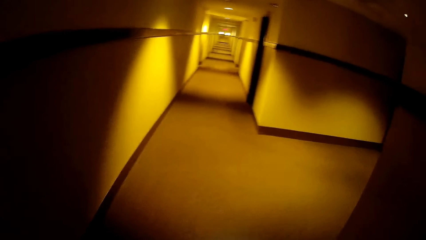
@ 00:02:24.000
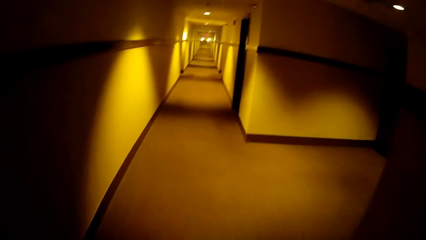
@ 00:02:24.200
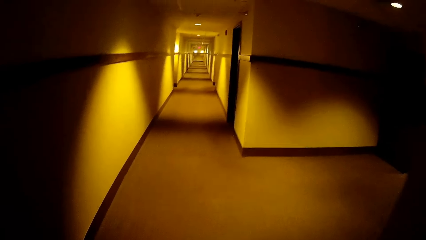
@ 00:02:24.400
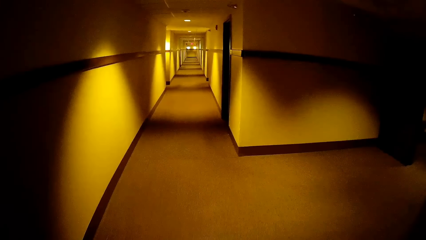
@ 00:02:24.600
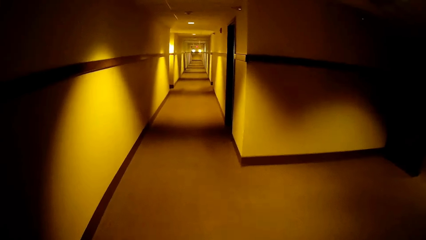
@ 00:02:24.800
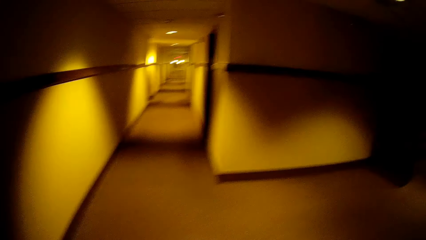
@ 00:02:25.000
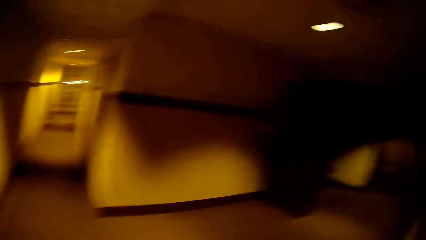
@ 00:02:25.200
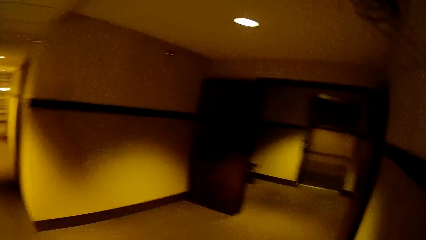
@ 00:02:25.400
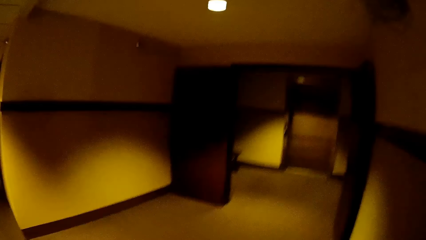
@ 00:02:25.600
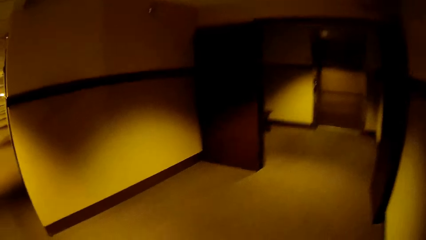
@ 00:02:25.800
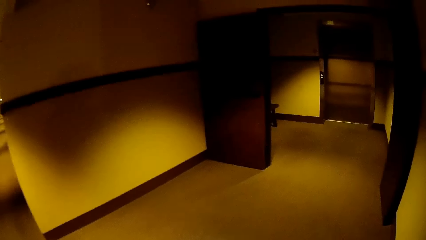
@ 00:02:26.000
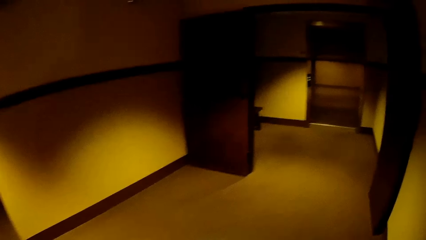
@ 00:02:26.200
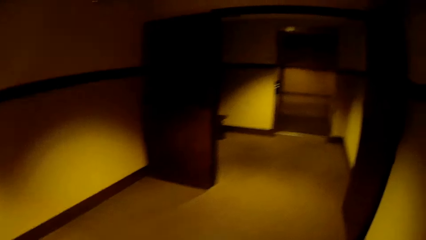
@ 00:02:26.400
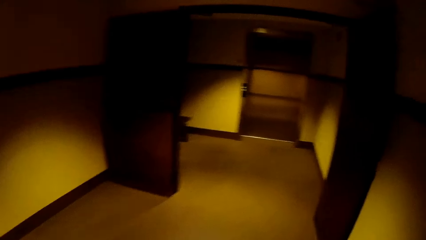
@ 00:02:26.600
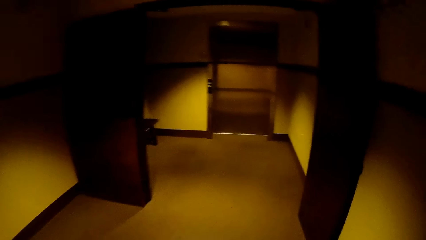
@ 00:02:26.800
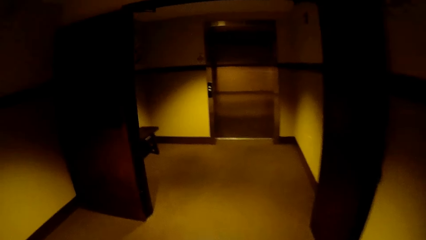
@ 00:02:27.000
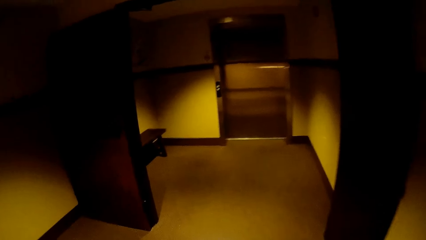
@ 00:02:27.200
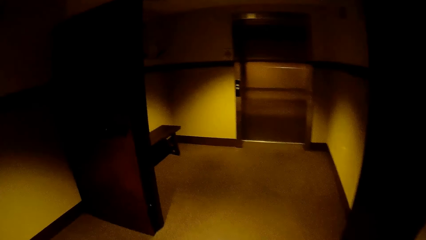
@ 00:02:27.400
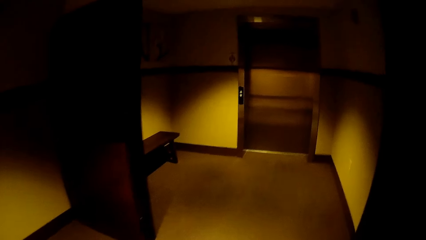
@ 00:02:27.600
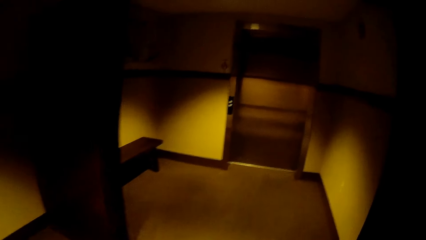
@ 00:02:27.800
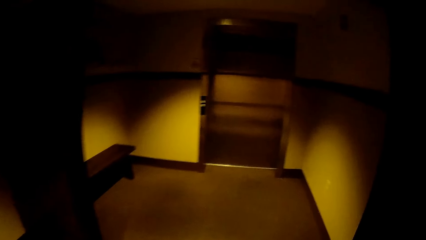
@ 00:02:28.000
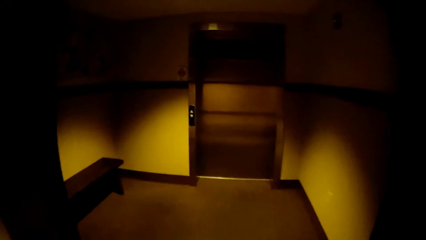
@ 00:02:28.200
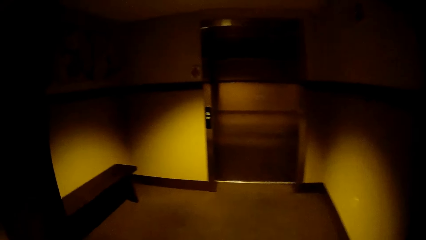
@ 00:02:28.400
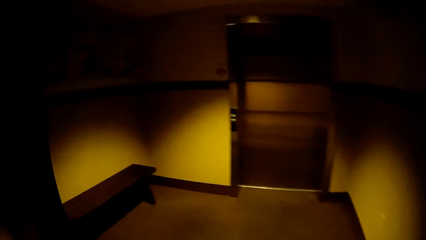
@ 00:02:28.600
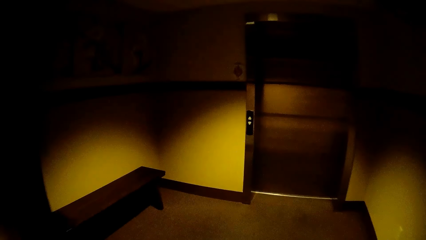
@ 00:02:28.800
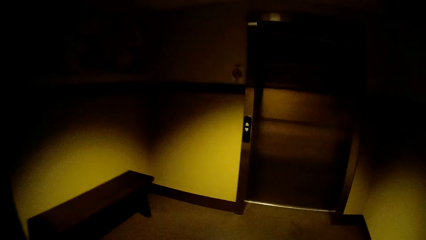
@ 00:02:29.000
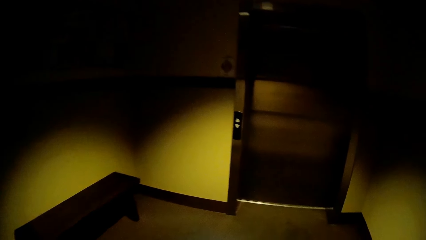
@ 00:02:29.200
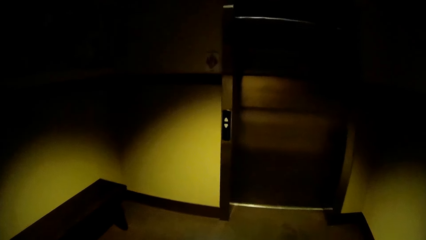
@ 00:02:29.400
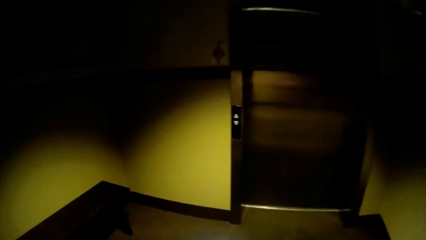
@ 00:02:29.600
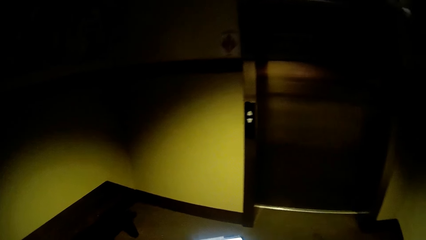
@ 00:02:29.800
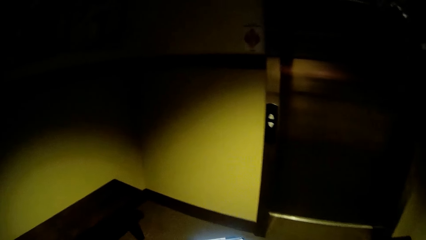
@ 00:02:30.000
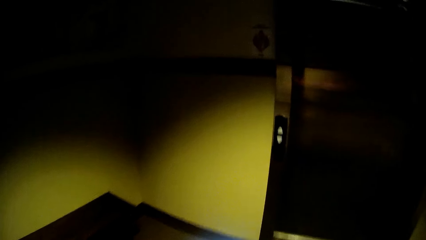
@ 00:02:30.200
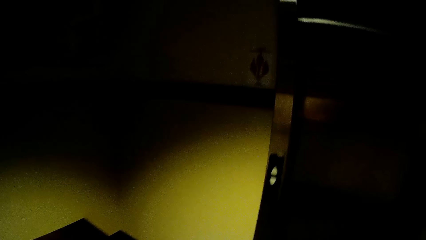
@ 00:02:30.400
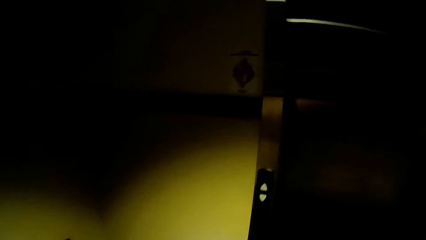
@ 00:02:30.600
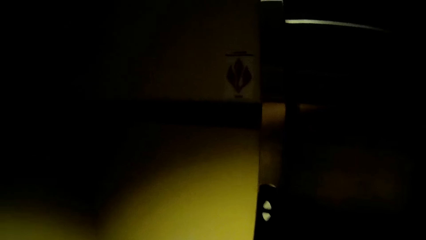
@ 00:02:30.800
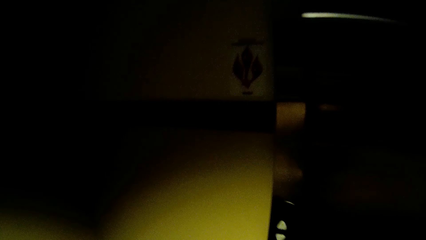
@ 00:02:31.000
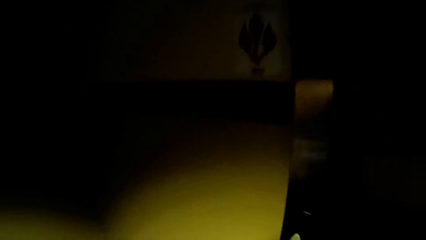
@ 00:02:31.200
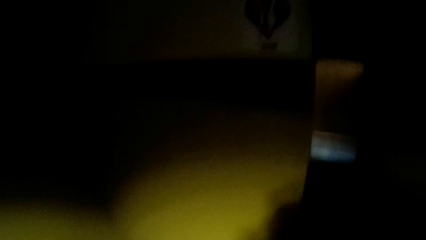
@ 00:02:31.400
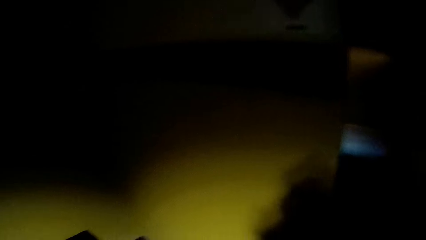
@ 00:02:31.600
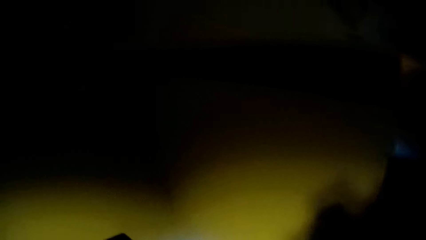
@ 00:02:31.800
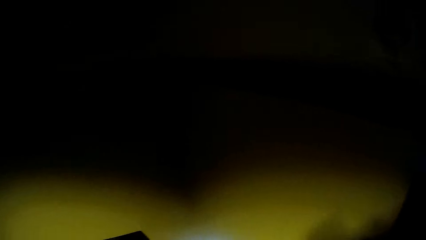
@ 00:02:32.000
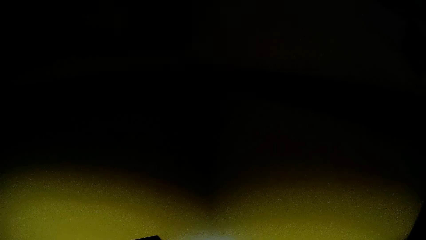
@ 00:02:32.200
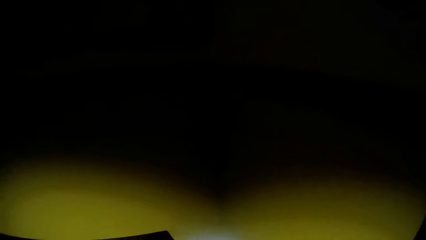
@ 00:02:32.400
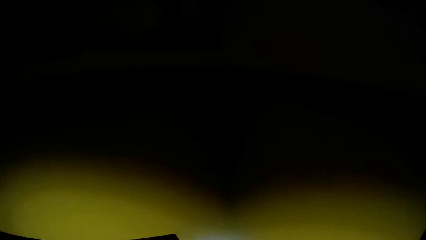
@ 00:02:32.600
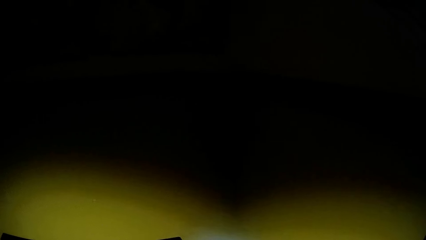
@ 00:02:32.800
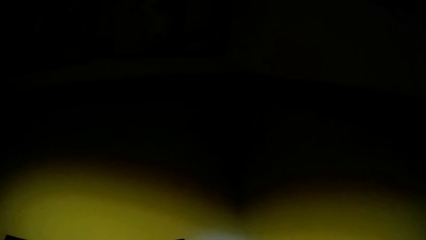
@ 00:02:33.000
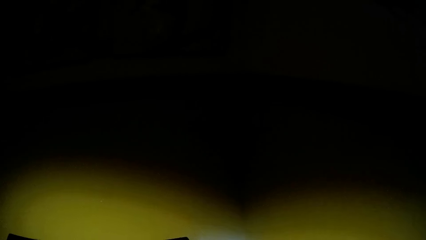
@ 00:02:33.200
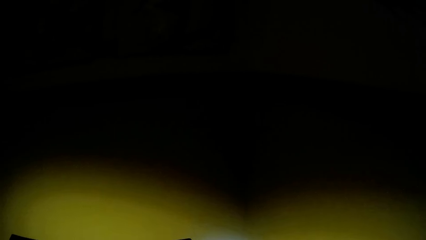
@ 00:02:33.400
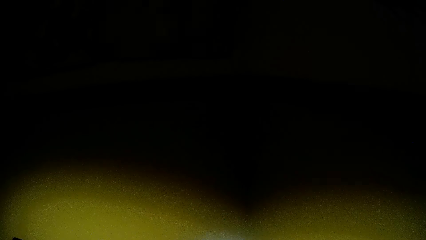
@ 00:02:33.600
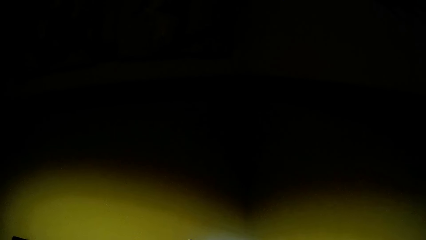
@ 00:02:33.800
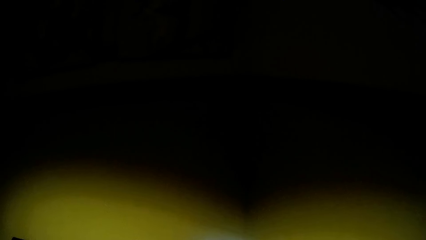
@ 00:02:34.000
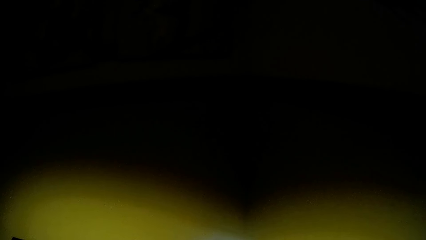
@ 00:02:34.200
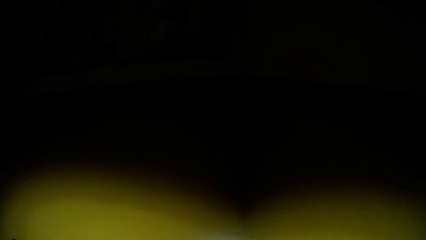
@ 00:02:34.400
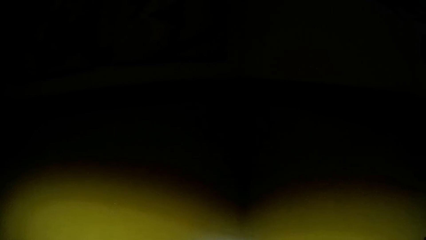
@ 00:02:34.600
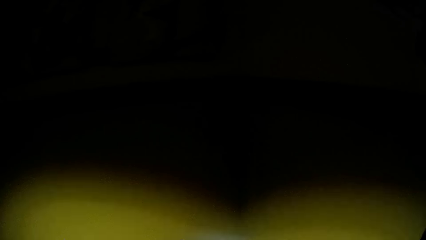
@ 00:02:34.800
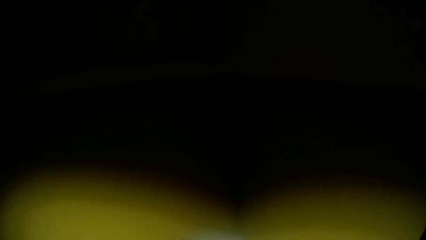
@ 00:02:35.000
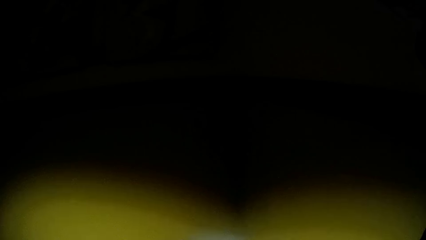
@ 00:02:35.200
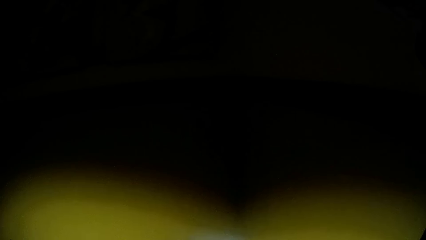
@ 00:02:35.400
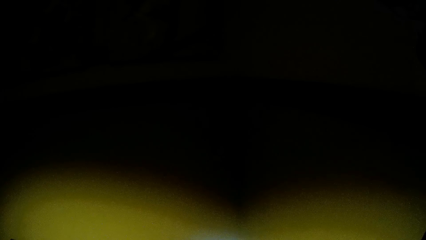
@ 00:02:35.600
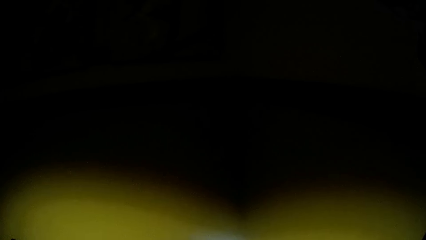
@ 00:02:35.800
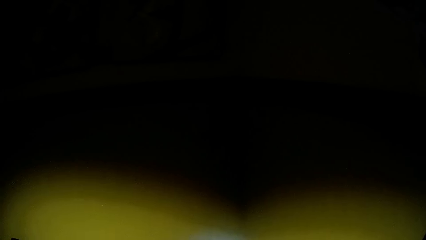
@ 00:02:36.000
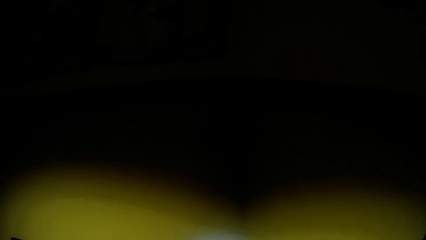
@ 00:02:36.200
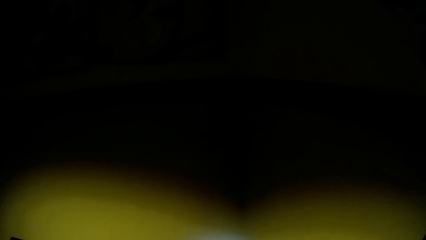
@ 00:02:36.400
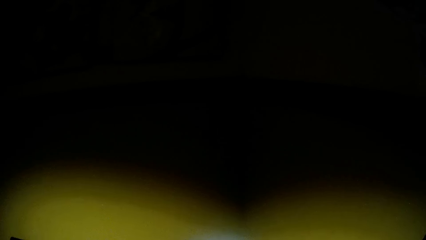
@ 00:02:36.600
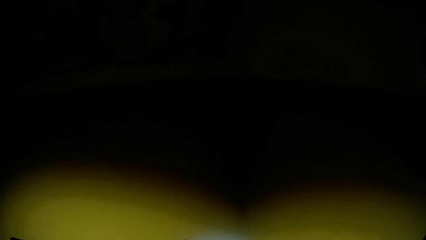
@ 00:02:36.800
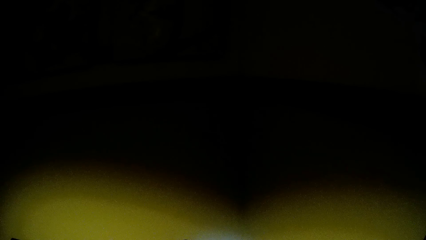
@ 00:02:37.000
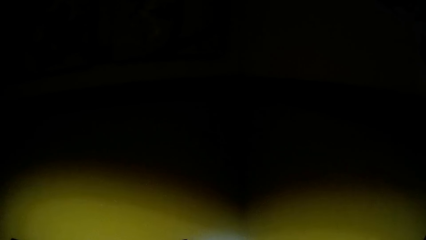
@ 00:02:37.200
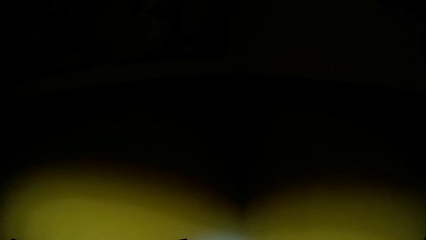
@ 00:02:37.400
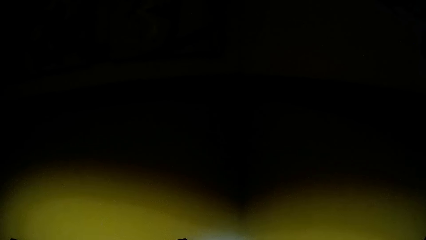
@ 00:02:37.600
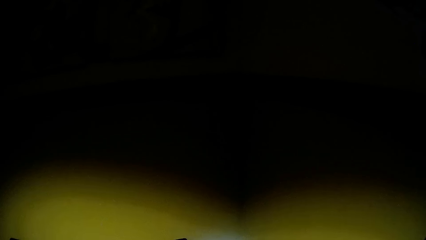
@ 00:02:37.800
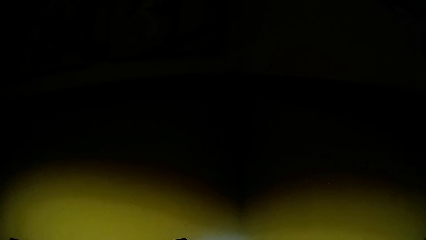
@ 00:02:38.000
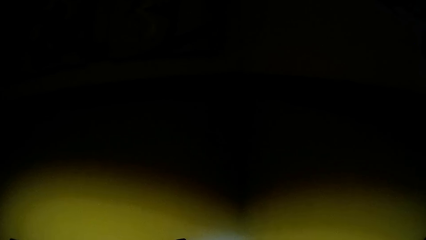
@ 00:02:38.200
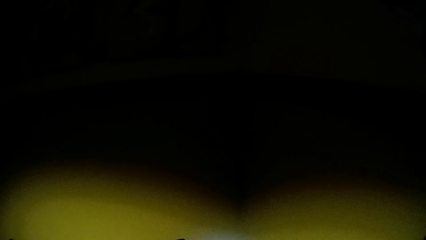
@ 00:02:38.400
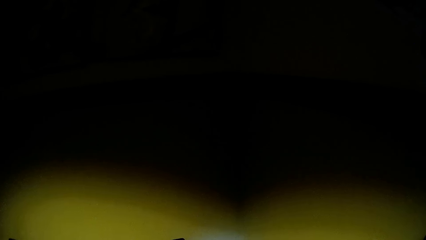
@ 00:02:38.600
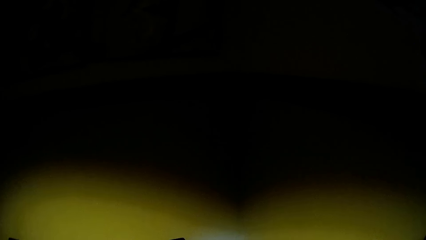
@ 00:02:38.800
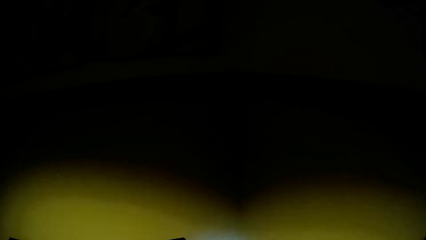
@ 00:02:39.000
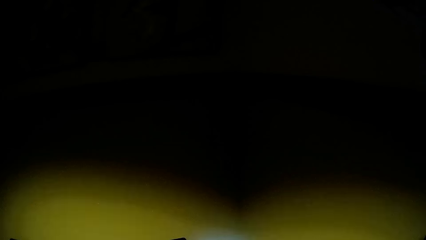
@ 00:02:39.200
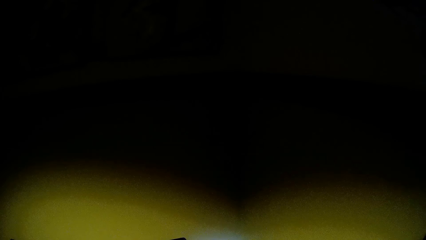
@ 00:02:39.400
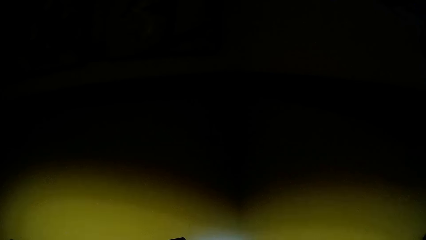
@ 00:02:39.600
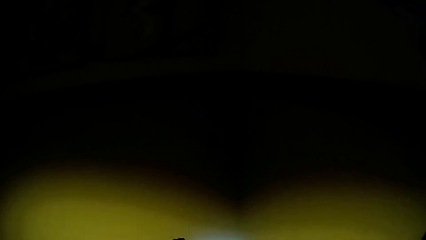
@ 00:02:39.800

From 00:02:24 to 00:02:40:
The camera wearer stops. They press a button. They drop the hand from the button. They stare.
